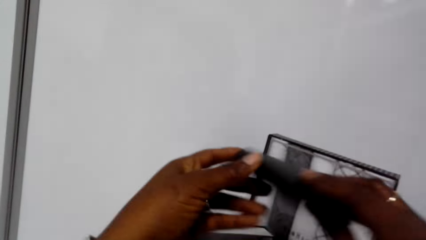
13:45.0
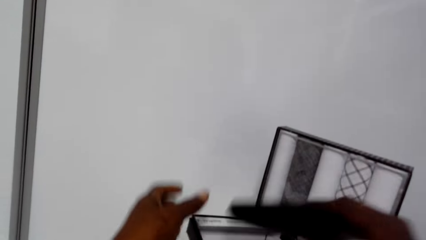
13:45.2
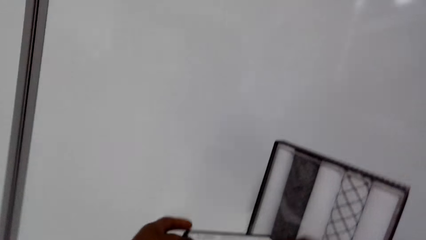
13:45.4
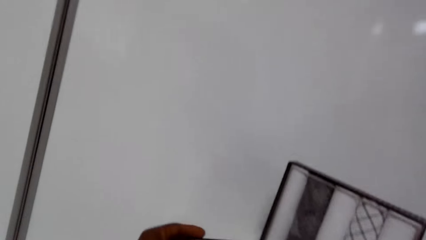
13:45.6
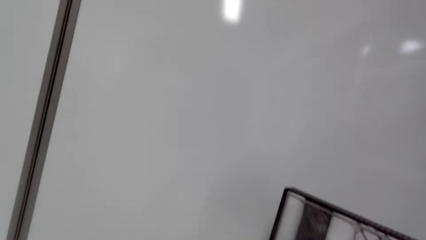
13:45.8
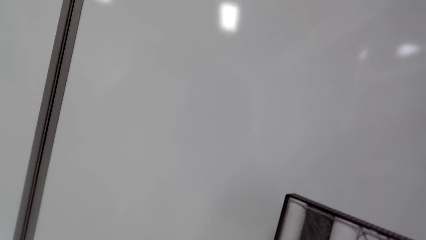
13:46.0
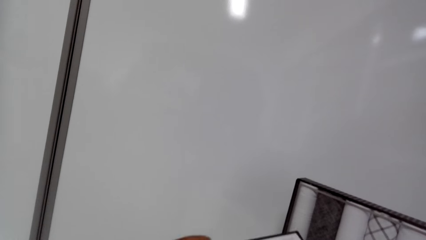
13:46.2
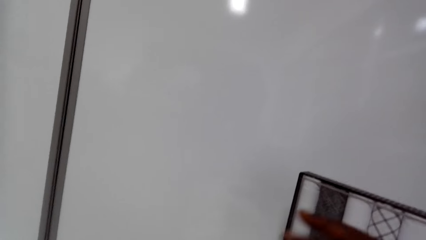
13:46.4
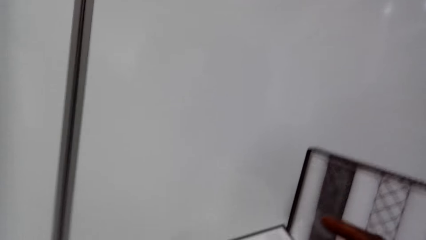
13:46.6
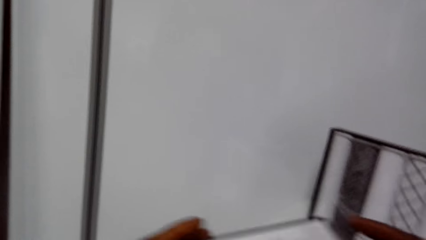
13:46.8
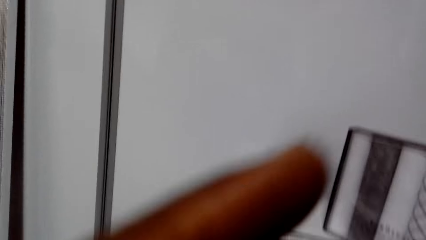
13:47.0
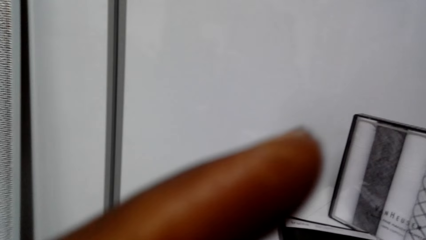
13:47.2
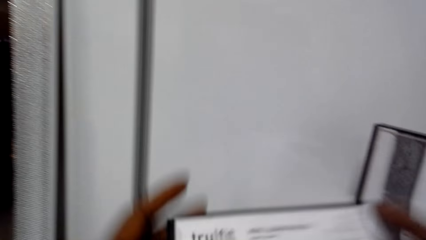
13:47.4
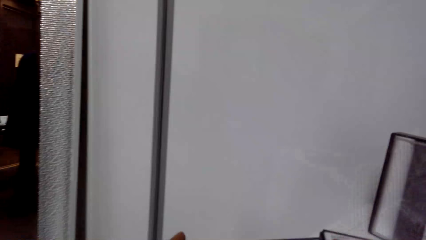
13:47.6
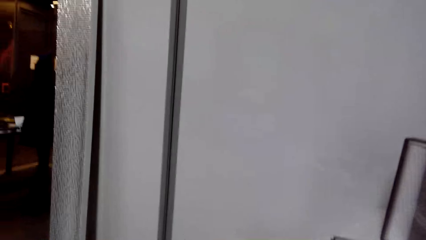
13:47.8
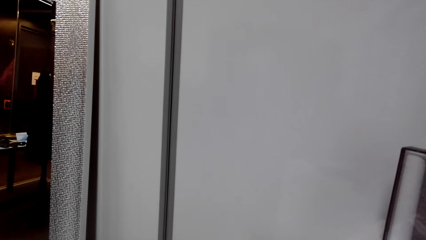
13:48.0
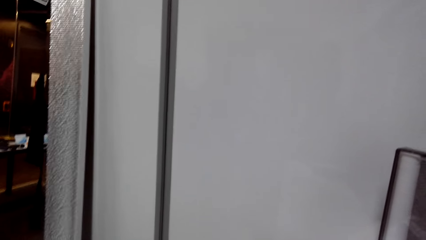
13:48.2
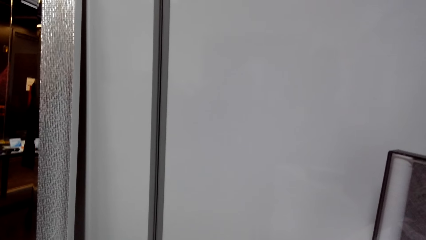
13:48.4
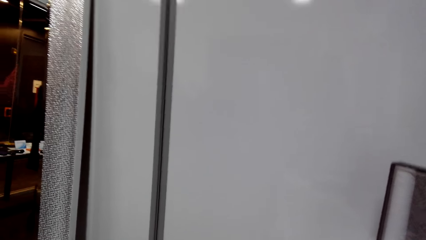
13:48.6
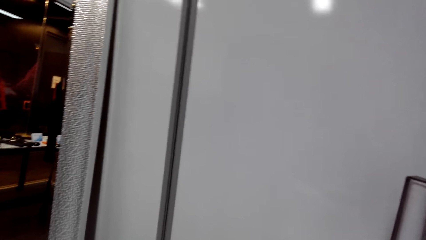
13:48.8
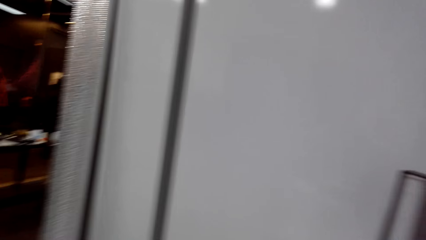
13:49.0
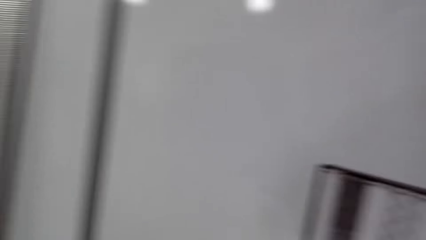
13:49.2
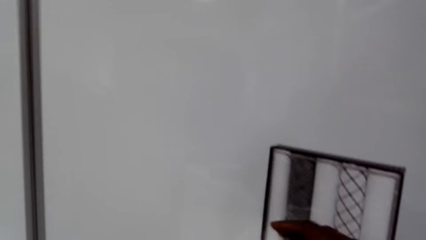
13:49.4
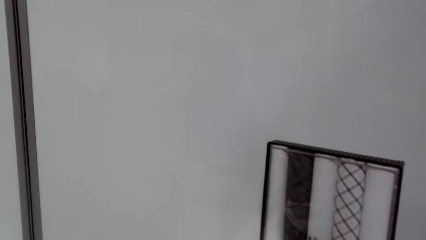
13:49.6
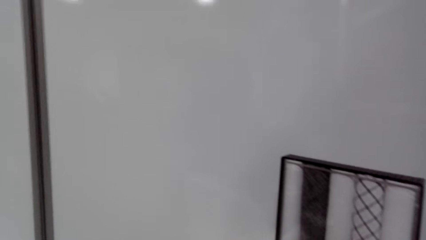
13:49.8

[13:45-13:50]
The camera wearer raises the wallet.

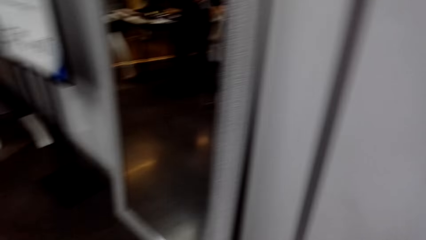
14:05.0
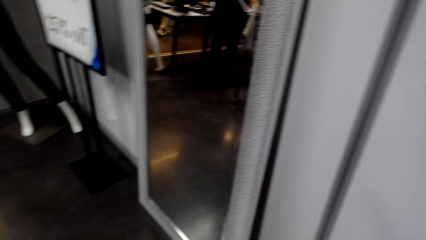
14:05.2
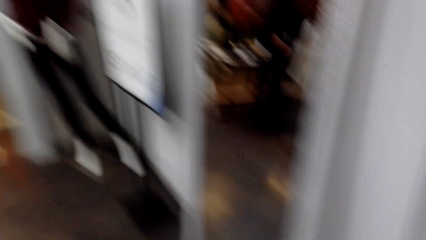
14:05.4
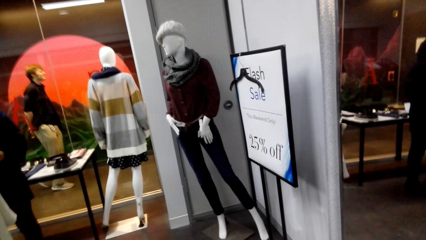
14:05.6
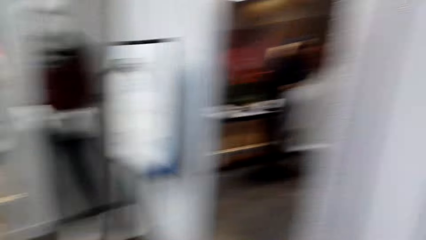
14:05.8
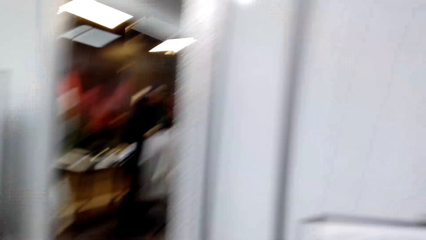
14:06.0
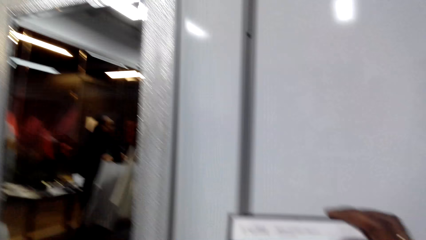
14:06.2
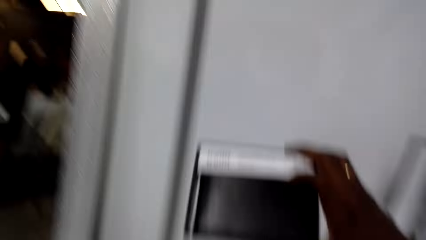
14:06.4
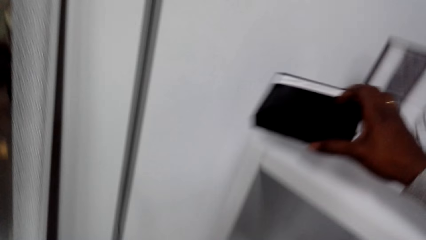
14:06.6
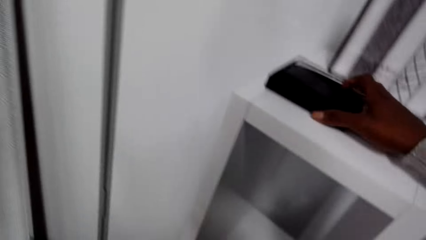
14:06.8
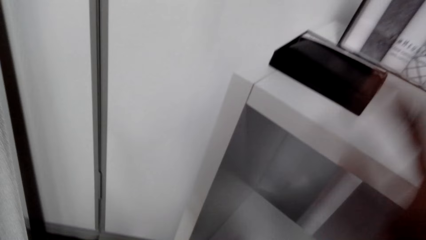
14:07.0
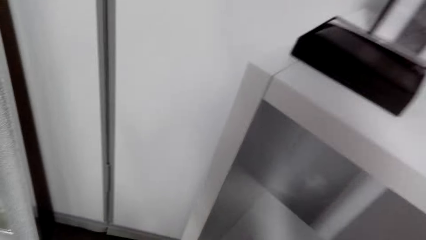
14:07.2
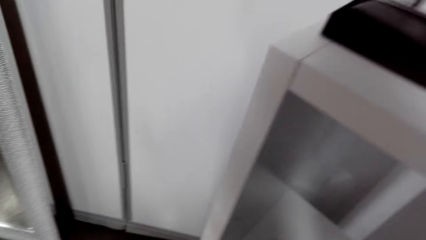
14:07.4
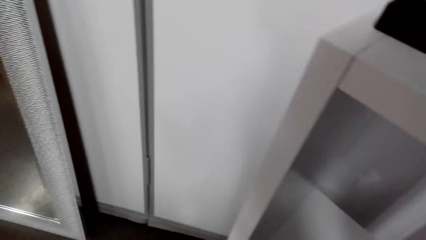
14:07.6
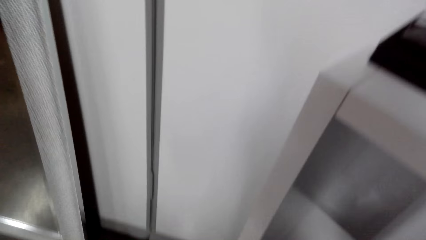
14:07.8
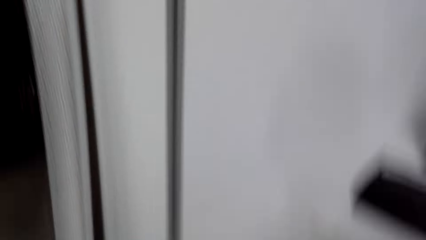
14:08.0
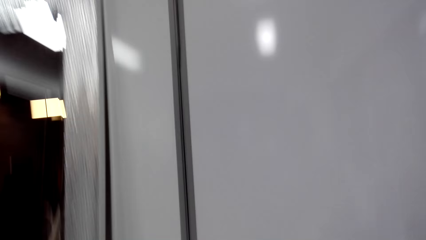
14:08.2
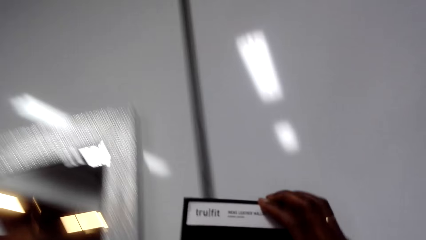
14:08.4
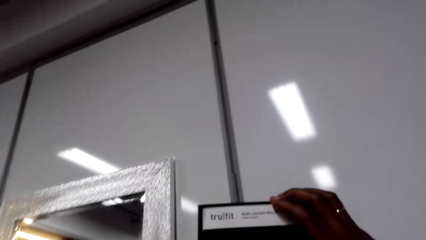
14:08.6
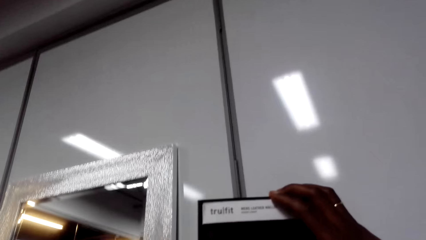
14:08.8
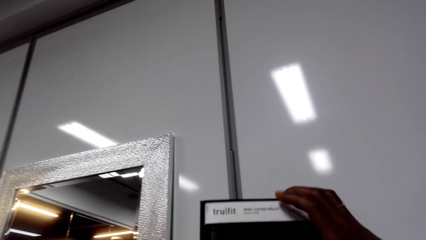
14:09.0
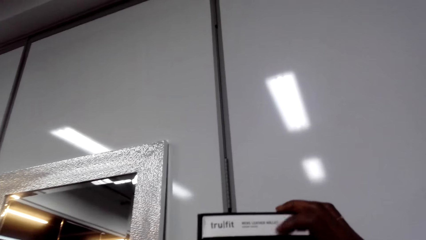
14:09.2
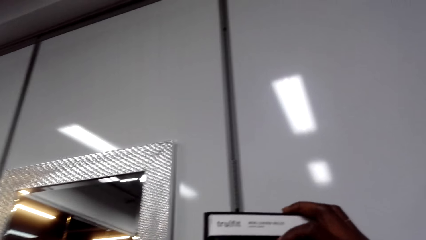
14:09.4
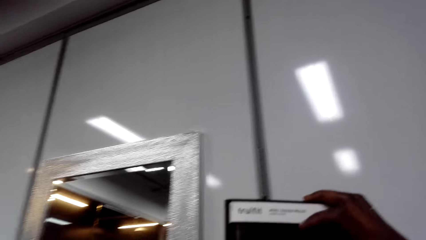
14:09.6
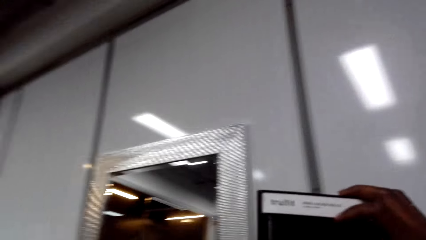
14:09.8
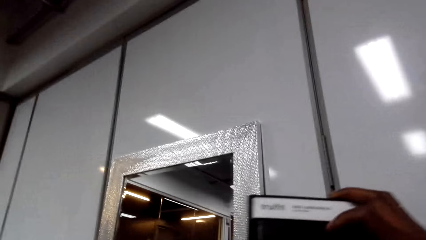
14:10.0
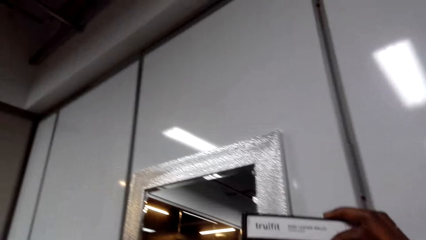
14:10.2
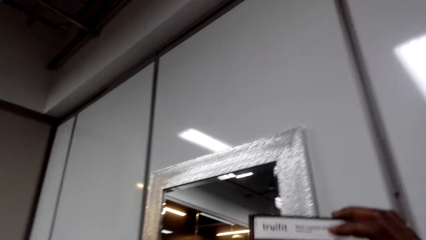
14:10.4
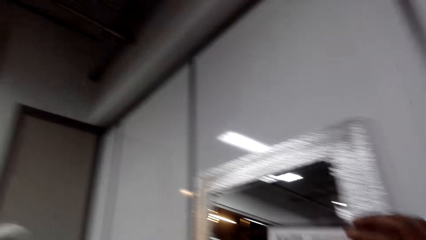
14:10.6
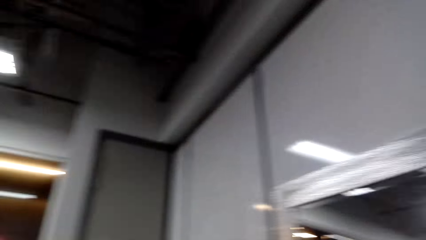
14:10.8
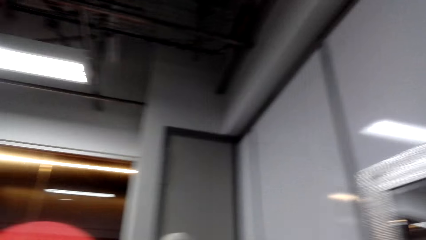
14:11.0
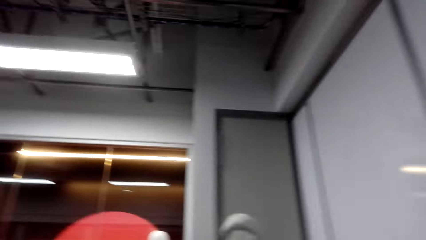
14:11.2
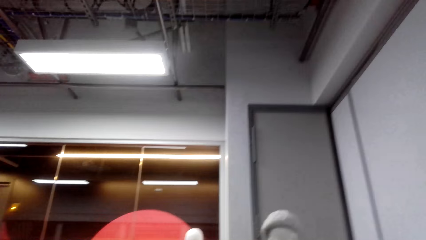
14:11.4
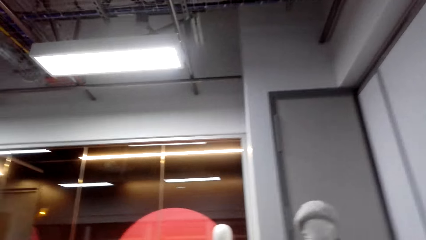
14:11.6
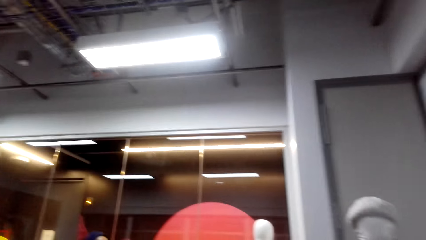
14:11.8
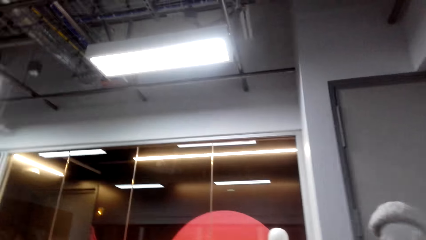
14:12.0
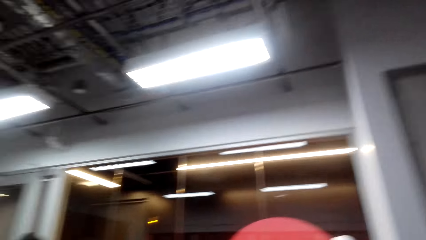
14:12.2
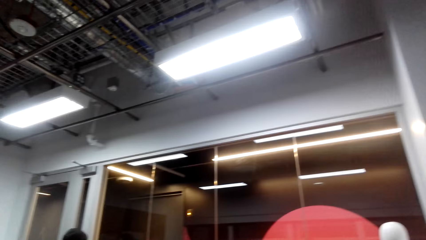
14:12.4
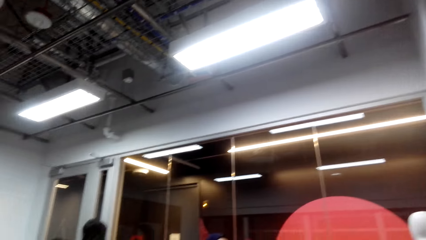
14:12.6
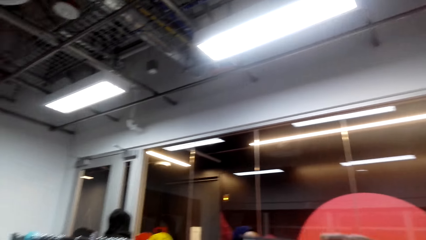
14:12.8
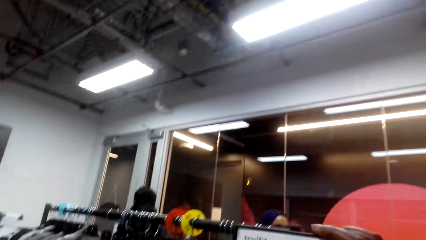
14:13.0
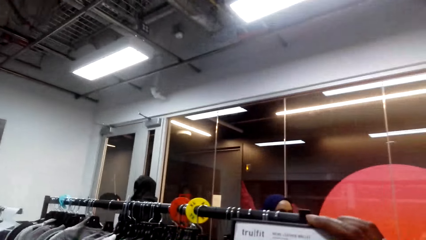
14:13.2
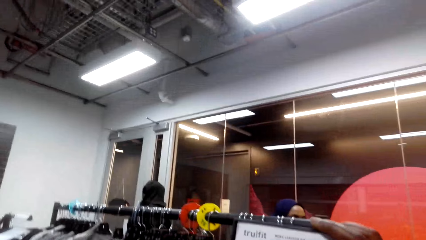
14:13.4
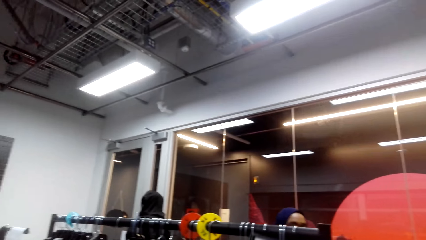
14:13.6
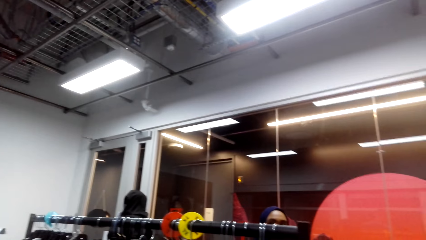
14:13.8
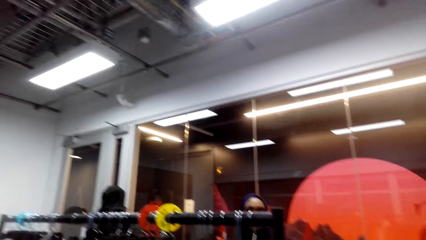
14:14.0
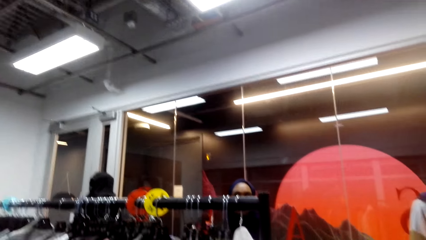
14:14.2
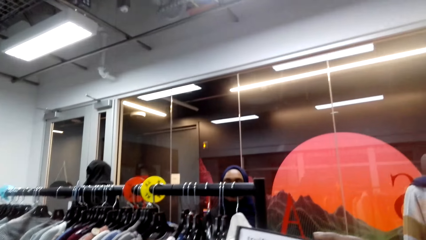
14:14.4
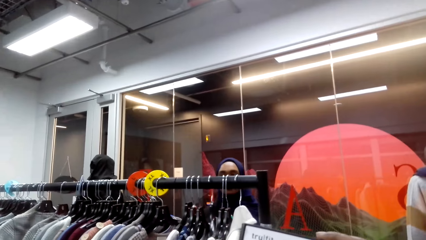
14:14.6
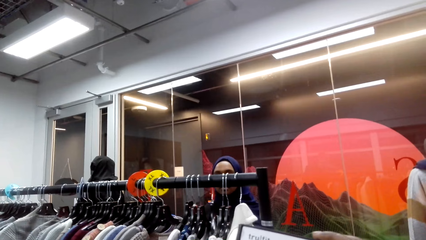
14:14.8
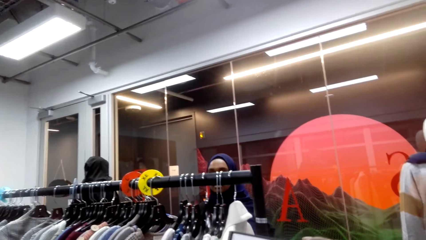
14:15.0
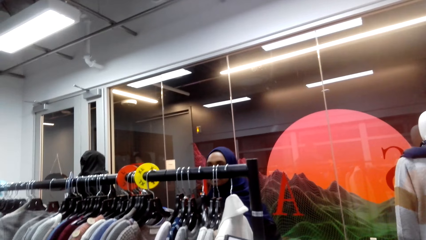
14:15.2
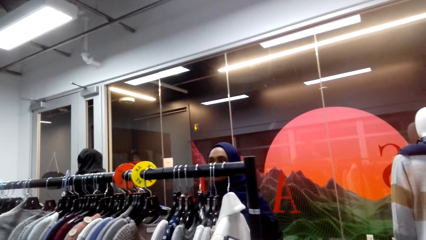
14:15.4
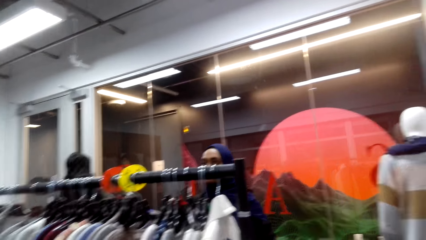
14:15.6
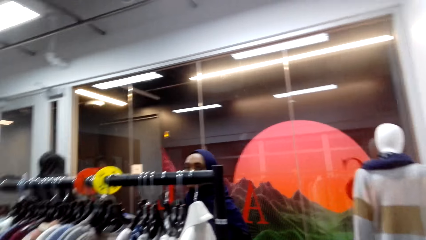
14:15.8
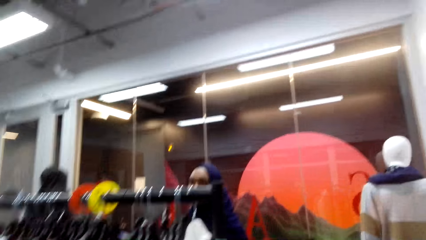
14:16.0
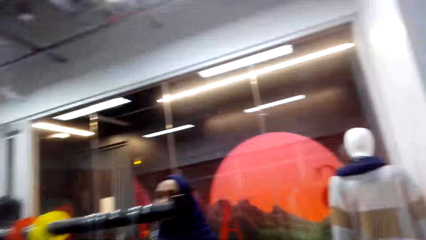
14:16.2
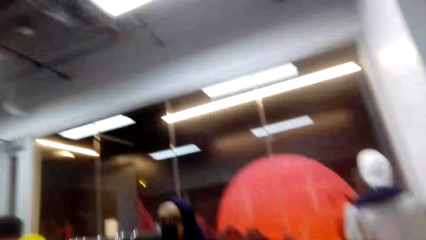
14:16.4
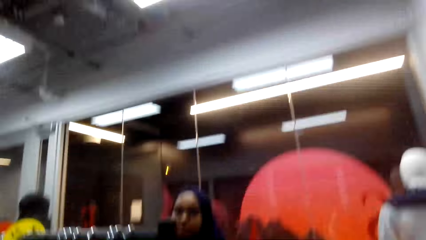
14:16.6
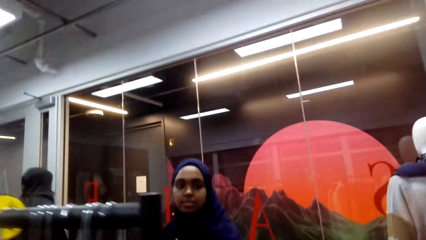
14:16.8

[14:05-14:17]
The camera wearer puts the wallet box down on the shelf. They check the wallet from the shelf.
